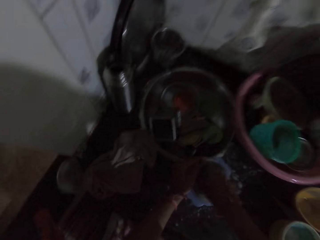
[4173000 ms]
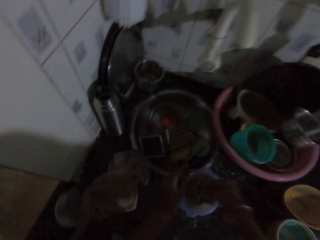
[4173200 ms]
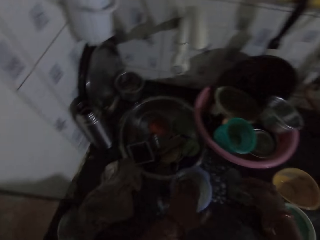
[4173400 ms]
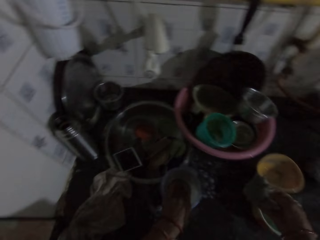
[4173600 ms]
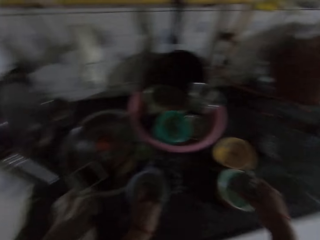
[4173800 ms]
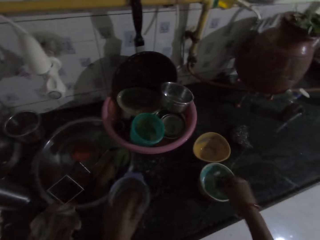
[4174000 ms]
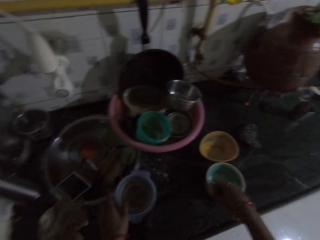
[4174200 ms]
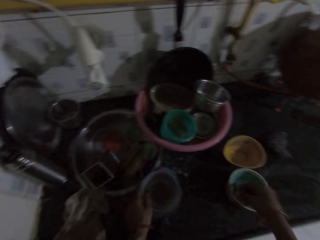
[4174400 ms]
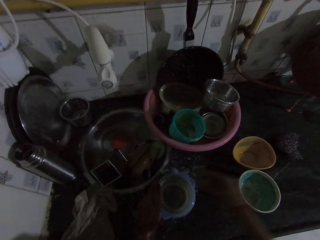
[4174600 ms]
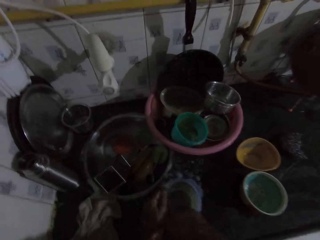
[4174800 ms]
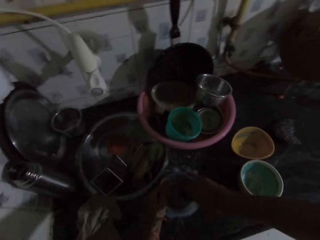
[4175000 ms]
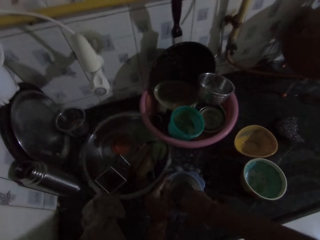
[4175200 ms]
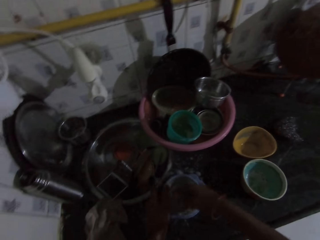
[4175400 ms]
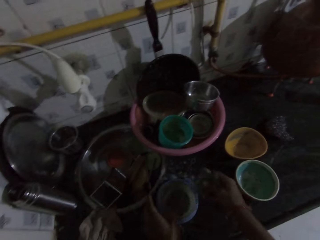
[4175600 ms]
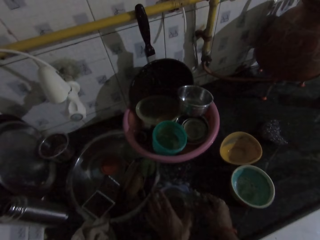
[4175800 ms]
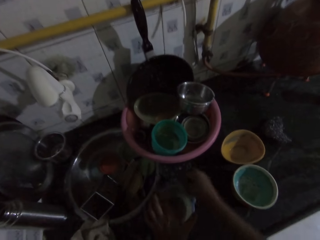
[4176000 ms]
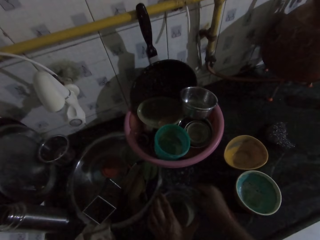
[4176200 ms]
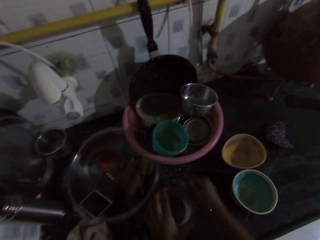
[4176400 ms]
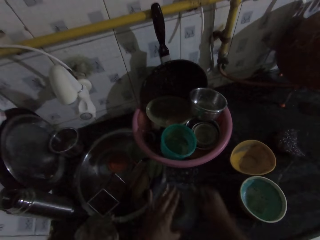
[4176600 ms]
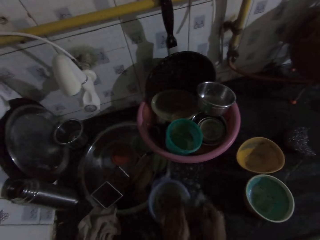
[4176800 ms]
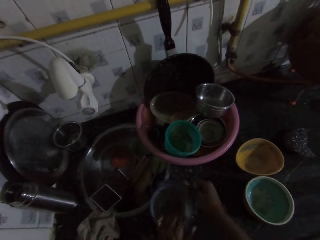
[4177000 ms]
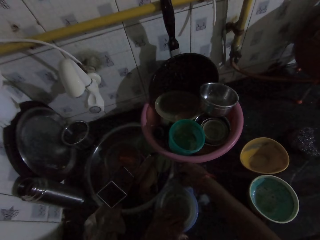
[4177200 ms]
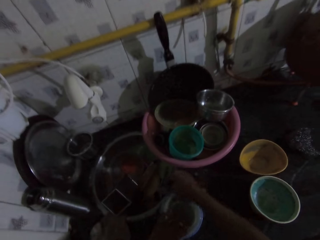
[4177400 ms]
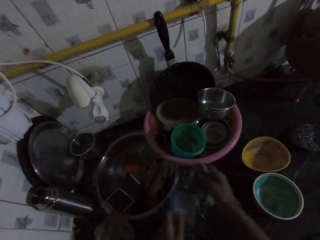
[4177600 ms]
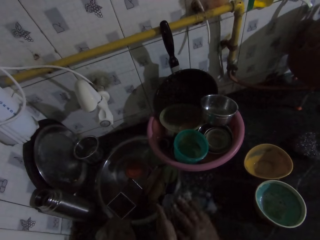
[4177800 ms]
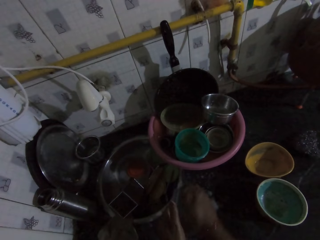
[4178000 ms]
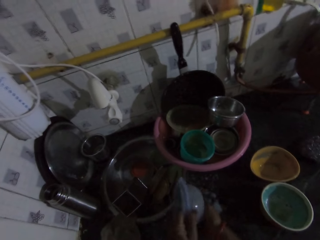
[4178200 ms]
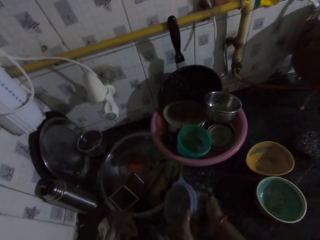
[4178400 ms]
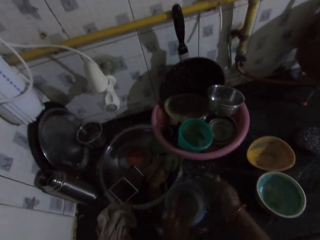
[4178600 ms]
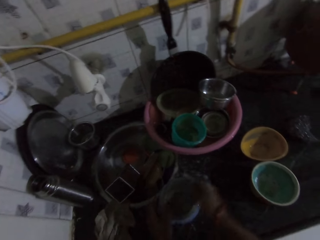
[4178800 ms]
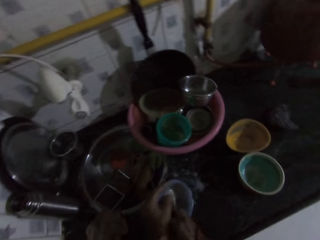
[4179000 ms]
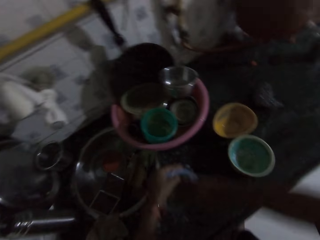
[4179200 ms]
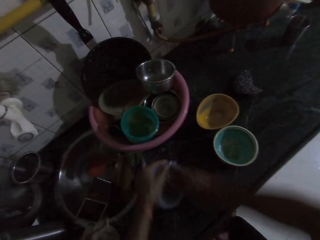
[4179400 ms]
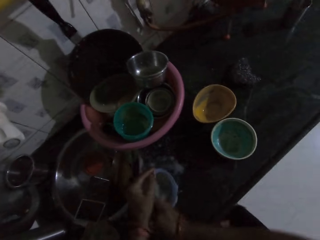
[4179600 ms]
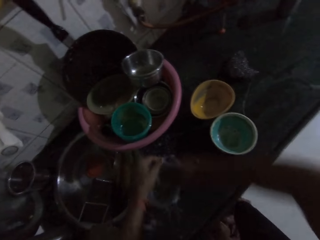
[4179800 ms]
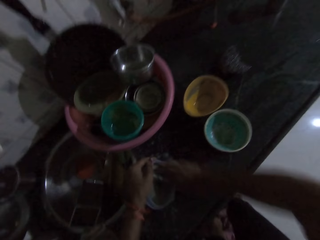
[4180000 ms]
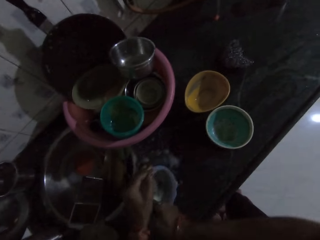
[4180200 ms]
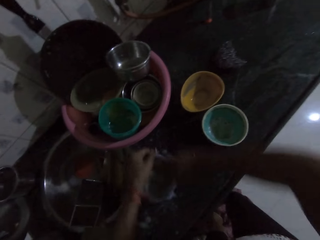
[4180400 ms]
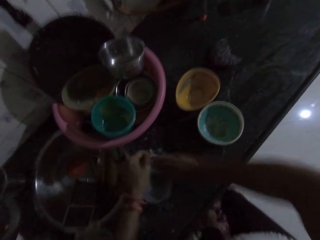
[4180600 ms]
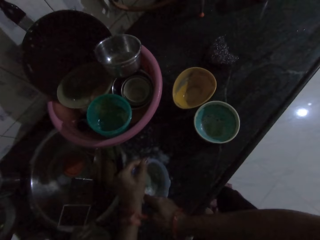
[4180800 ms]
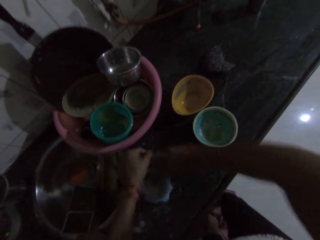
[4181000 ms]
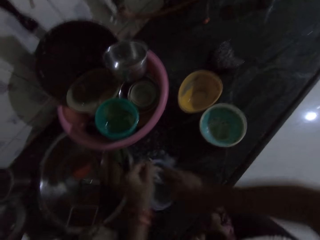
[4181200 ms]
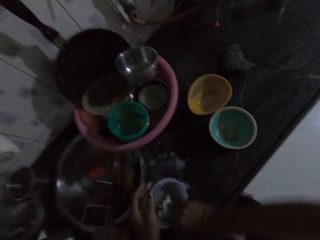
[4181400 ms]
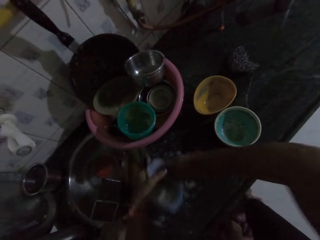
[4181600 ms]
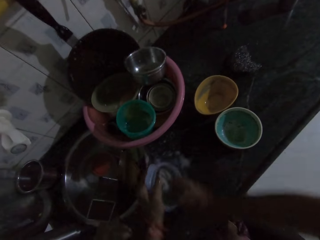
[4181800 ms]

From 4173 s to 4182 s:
The camera wearer gets soap from the plate on the sink with the sponge in her right hand. She washes the plate with the sponge in her right hand.

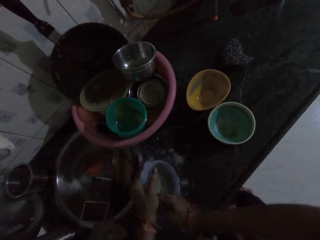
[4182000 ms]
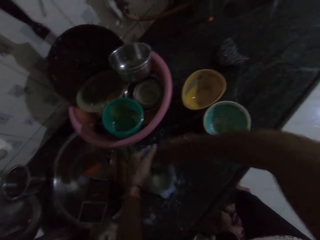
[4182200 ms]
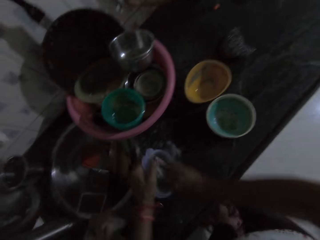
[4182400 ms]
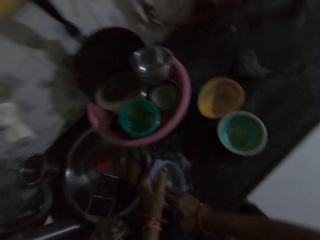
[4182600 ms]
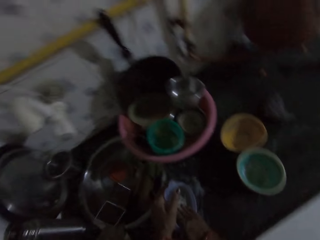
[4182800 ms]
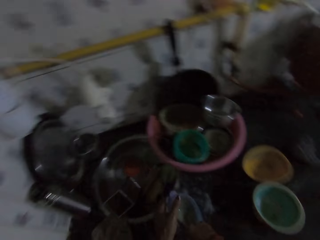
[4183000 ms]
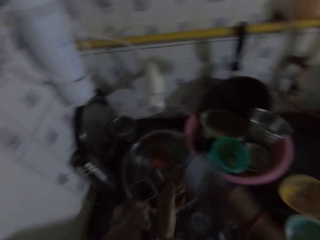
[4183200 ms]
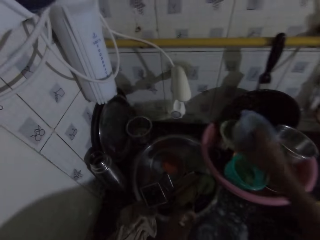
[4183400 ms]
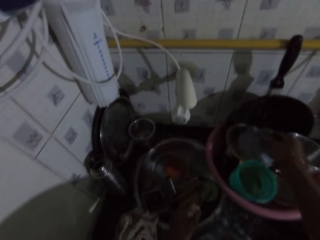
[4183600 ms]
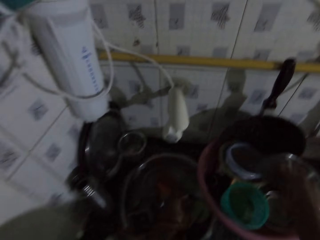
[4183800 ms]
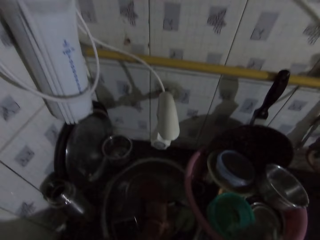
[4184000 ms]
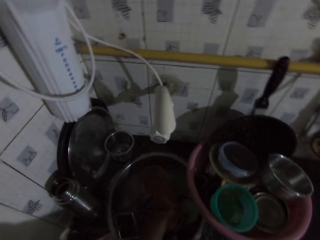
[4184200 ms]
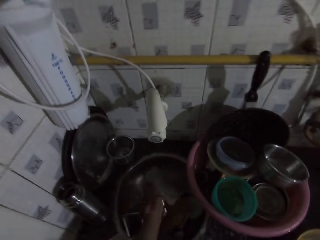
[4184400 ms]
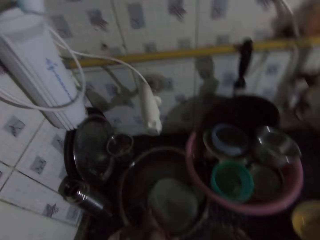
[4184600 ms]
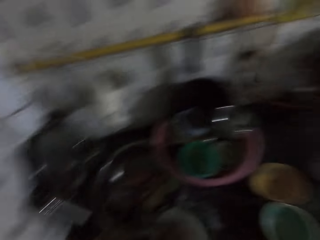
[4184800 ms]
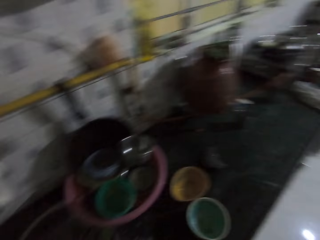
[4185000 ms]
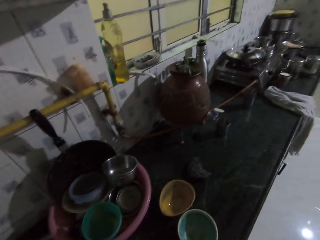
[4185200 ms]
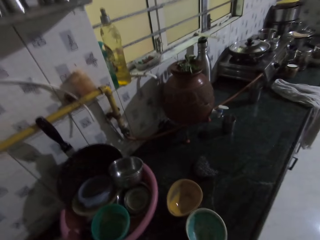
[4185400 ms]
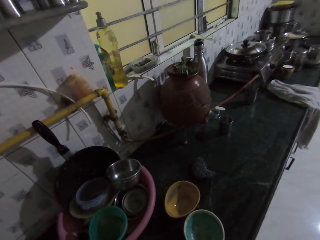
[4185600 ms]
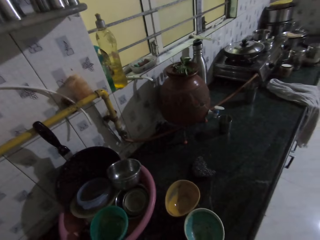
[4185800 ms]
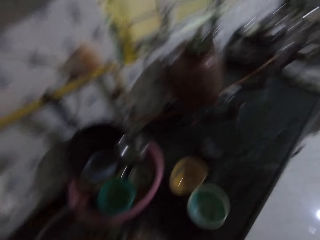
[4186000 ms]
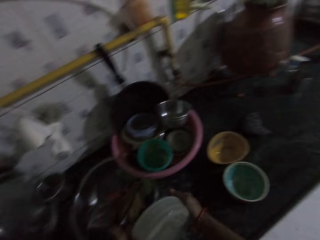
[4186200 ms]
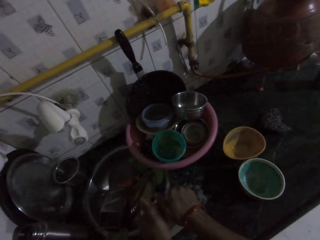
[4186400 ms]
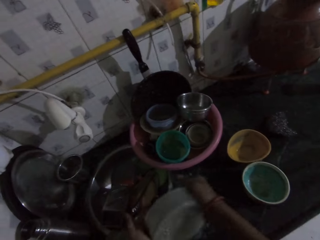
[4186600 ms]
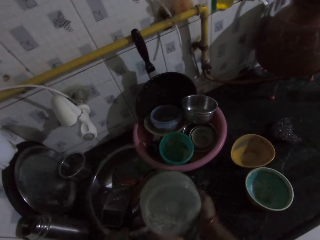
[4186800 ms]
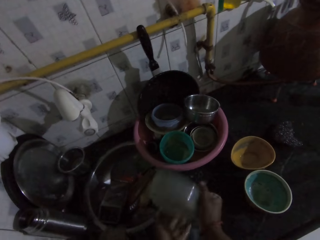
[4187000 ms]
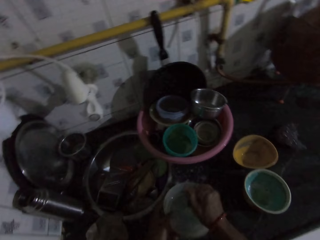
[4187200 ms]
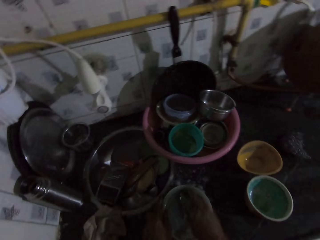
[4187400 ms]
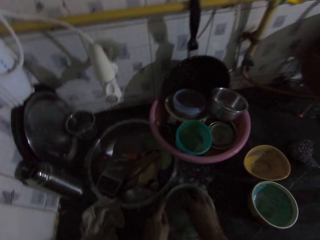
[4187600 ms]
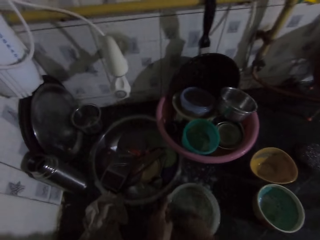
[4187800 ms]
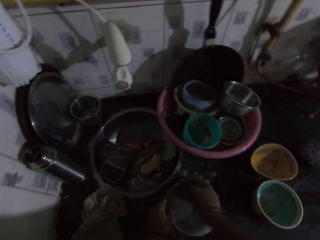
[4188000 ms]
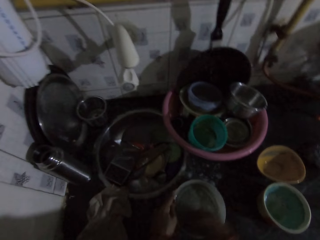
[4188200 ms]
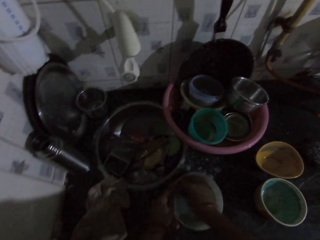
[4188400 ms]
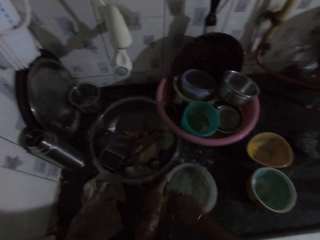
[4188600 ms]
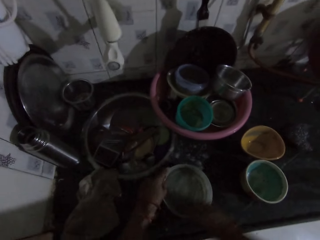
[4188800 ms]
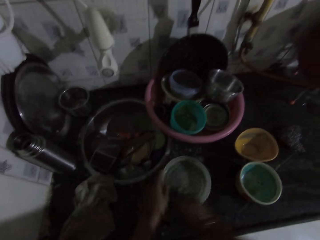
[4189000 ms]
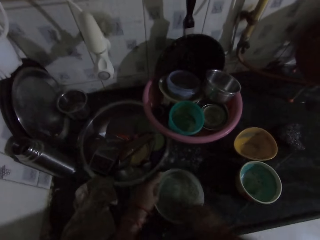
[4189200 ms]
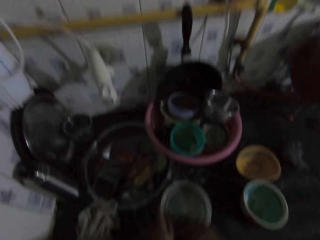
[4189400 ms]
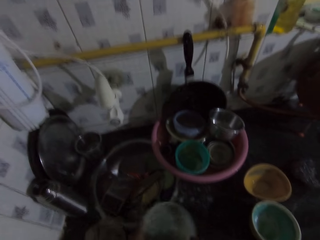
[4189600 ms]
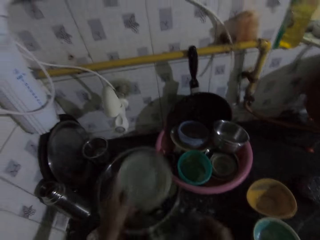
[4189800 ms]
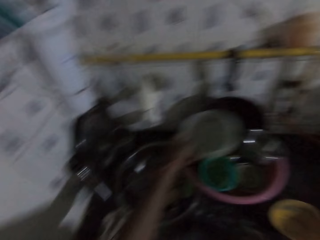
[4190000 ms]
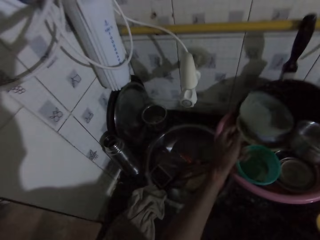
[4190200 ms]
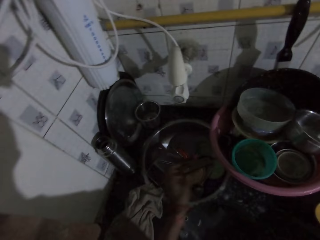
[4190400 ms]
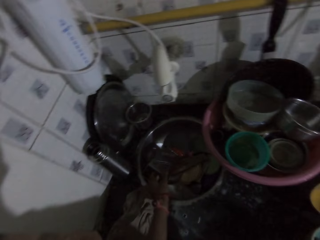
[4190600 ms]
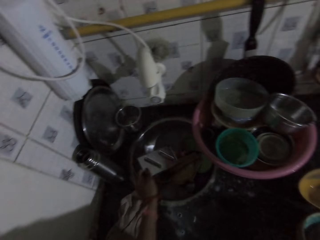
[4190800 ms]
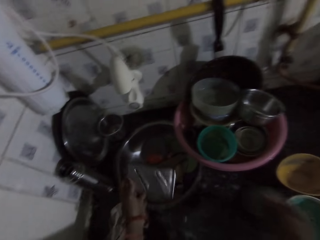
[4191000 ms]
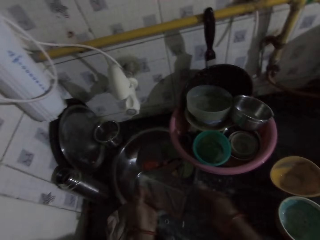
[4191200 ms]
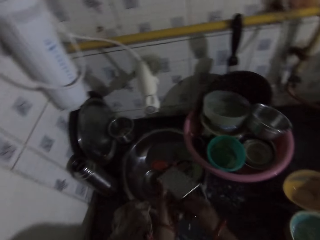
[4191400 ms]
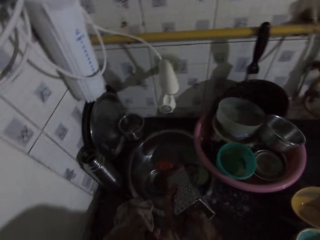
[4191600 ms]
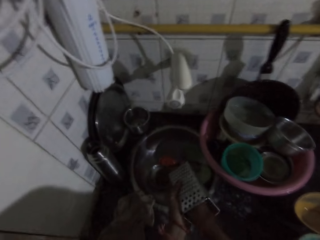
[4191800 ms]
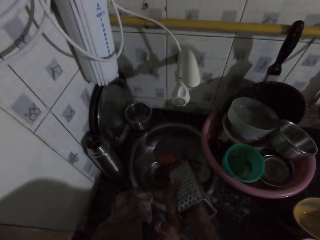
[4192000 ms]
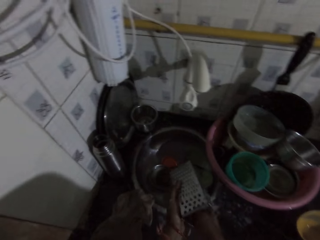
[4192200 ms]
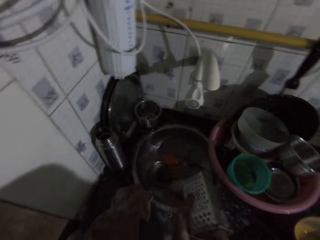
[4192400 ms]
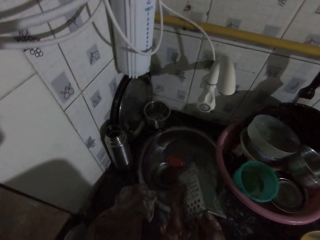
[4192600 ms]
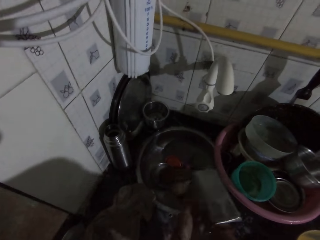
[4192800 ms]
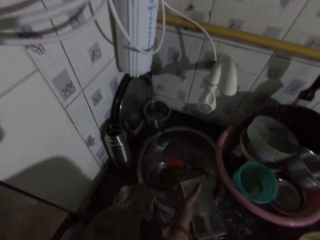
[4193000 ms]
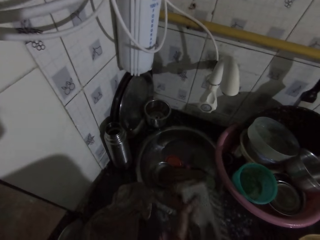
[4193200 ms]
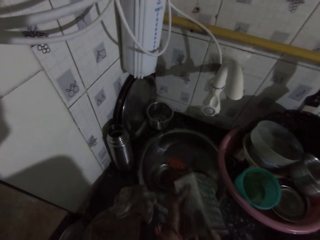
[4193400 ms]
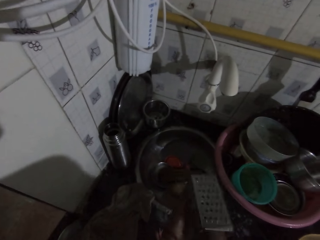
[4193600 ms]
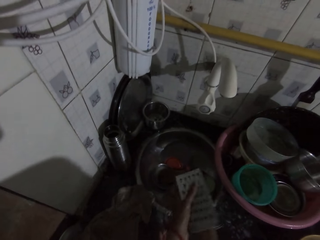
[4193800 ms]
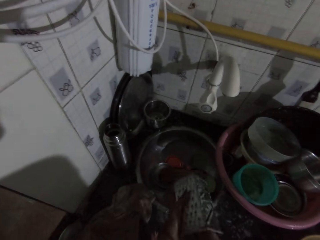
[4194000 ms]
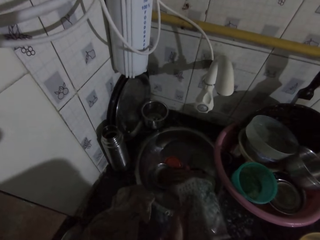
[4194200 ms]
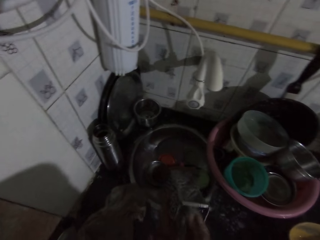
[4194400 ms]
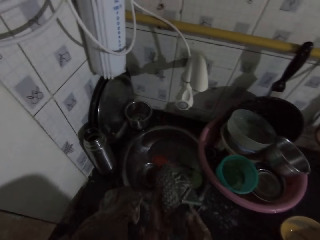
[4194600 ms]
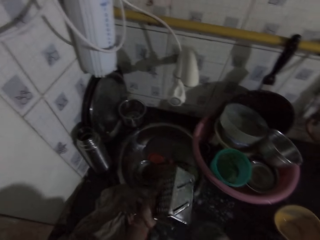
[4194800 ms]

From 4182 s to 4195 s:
The camera wearer places the plate on the bowl on the sink with her right hand. She picks a plate from the sink with her left hand. She washes the plate with the sponge in her right hand. She places the plate on the sink with her left hand. She places the plate in the bowl on the sink with her left hand. She picks a grater from the sink with her left hand. She washes the grater with the sponge in her right hand.
